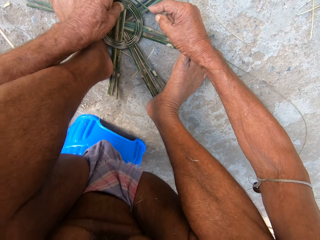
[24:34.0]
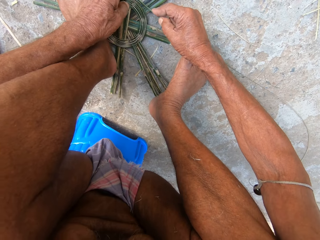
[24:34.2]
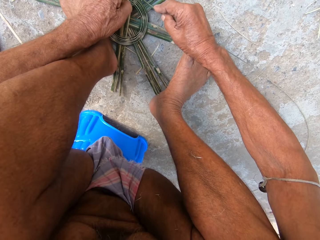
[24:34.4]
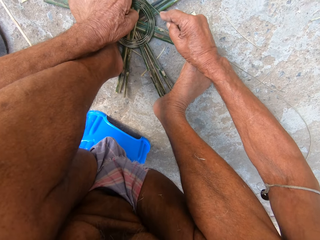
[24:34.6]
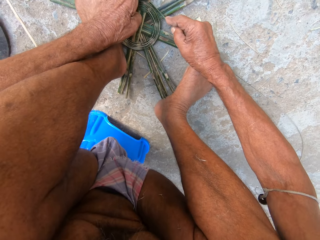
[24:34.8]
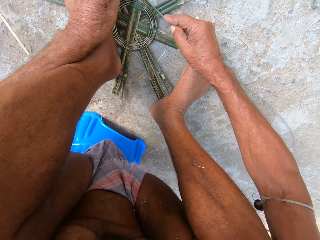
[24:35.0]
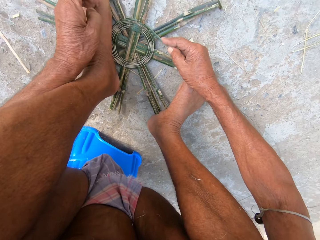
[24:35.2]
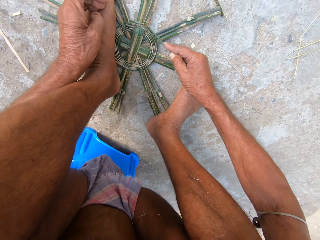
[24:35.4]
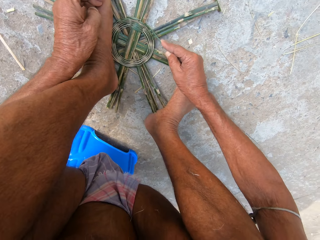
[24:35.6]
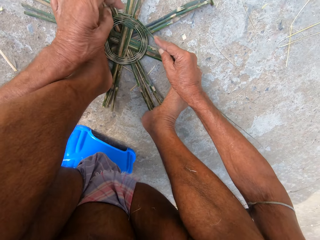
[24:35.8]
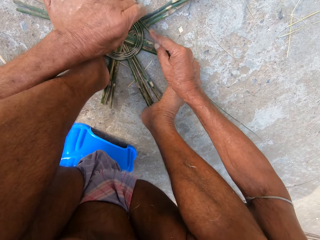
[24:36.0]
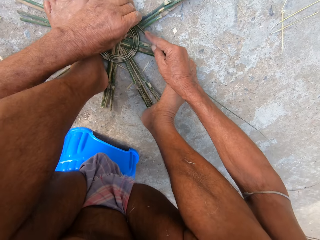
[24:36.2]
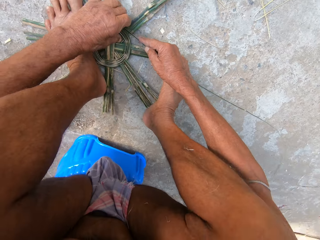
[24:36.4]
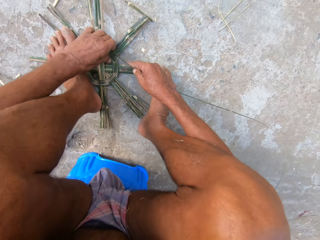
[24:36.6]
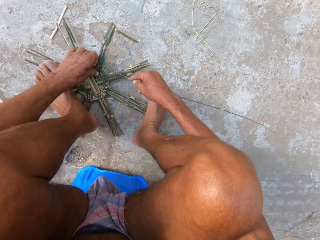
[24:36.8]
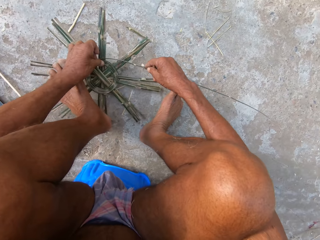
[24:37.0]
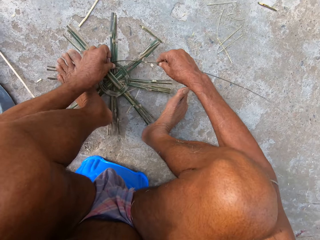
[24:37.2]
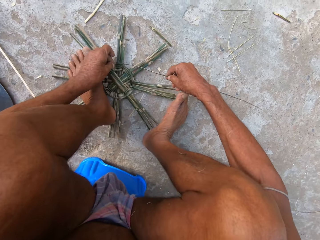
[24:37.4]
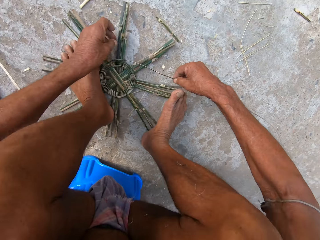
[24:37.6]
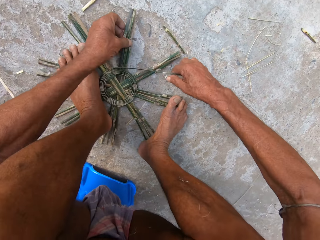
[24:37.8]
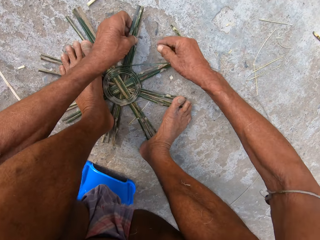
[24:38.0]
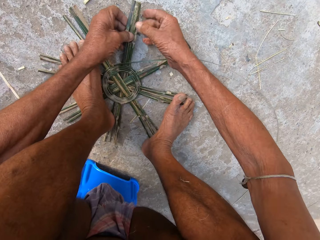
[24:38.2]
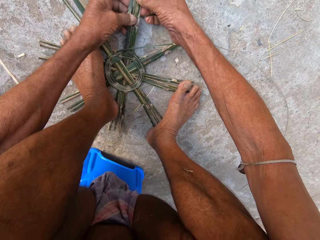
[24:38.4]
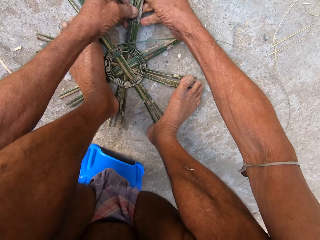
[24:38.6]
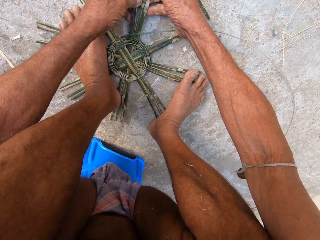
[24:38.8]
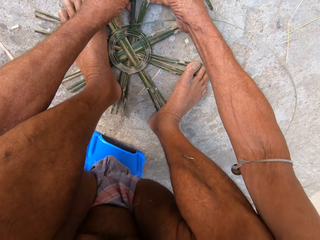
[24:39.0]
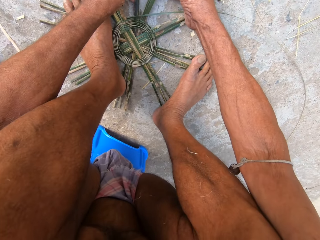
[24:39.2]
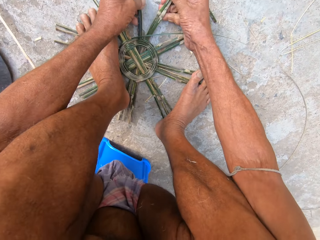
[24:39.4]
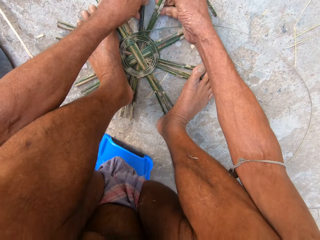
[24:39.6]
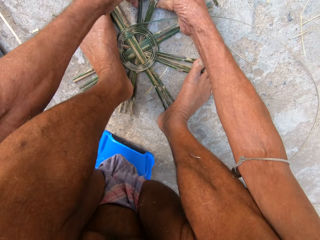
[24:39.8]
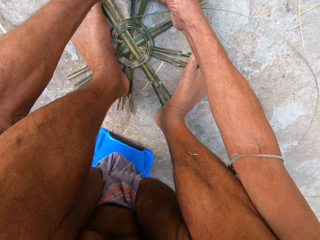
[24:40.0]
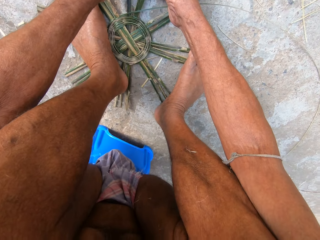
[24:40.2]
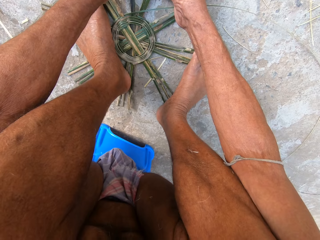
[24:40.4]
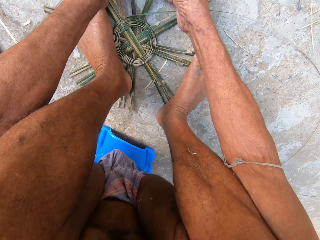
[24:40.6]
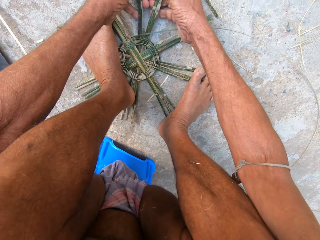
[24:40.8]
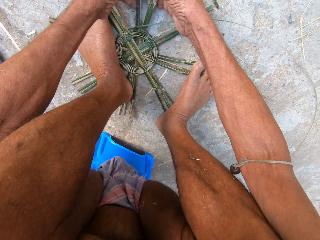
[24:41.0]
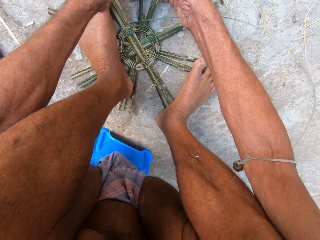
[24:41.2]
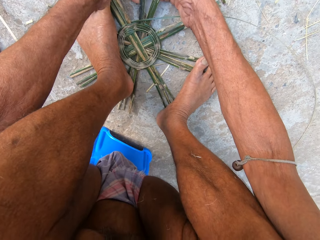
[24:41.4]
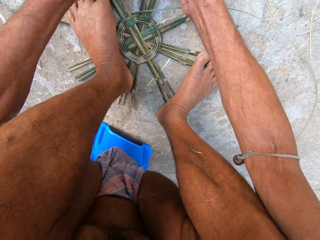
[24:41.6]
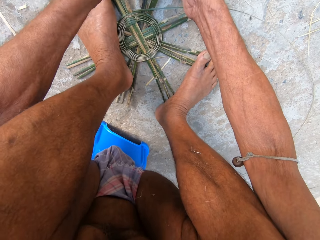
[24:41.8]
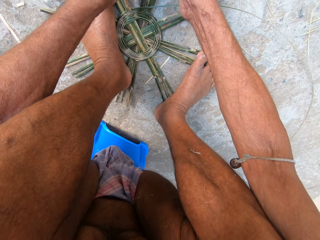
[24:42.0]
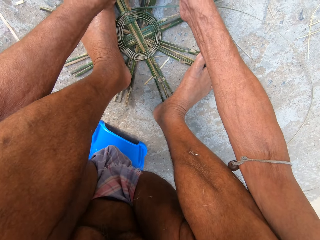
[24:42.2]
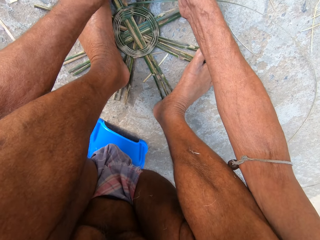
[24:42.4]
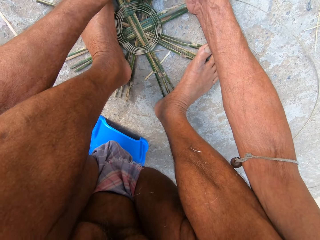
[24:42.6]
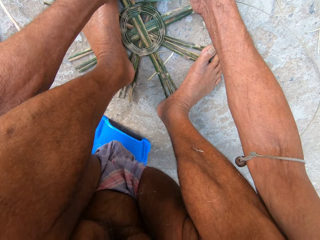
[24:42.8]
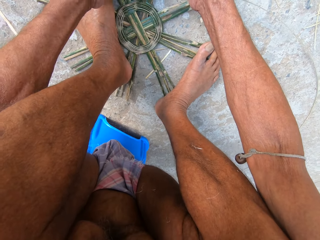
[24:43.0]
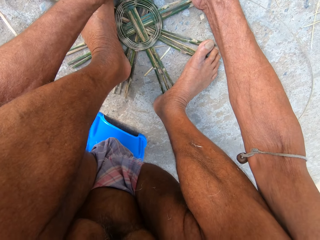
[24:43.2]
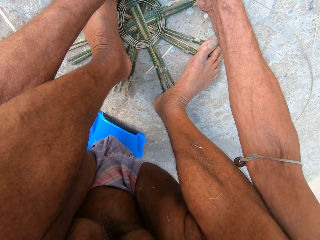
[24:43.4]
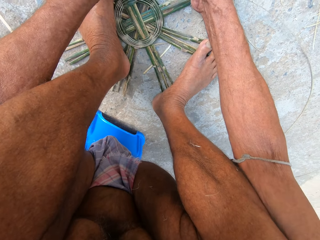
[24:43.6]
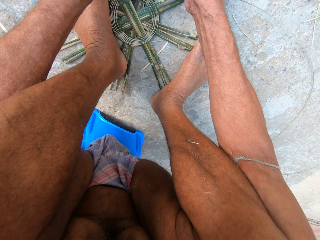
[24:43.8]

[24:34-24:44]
The camera wearer rotates something. He adjusts the bamboo strips on the ground with his left hand. He lifts his left leg from the bamboo strips on the ground. He places his left leg on the bamboo strips. He separates reeds. He weaves the bamboo strips on the ground with both hands.

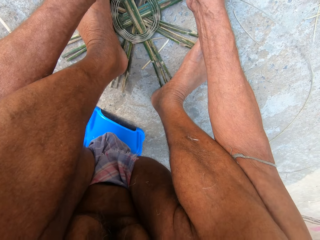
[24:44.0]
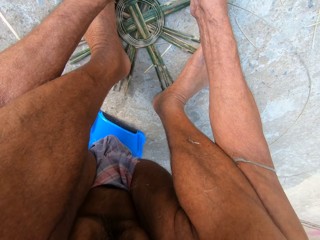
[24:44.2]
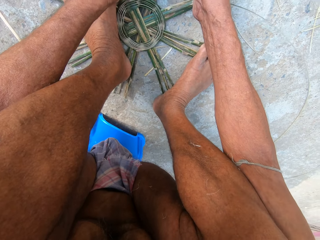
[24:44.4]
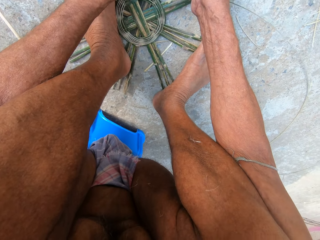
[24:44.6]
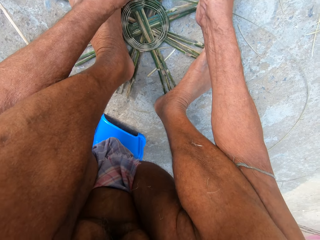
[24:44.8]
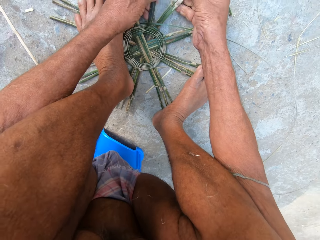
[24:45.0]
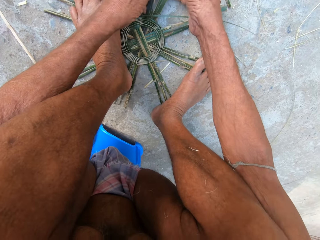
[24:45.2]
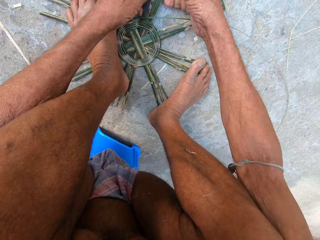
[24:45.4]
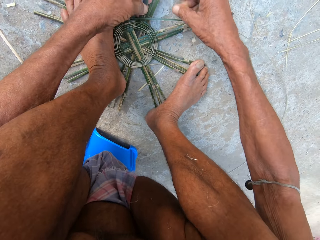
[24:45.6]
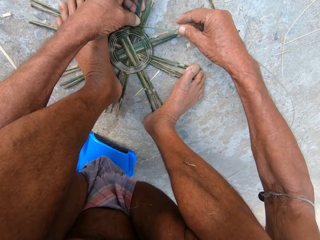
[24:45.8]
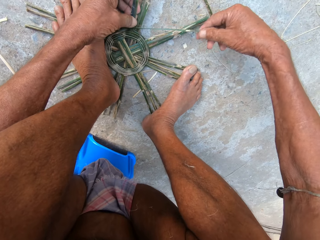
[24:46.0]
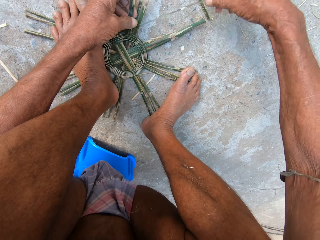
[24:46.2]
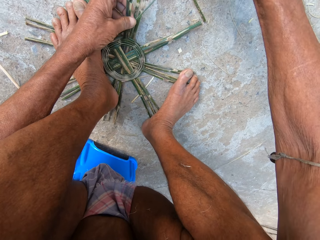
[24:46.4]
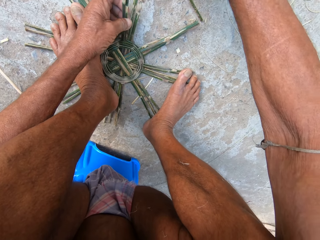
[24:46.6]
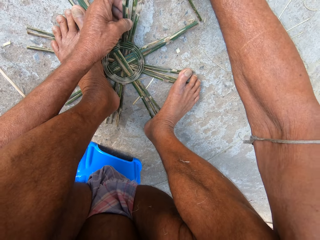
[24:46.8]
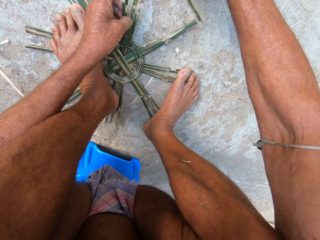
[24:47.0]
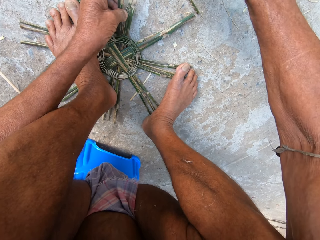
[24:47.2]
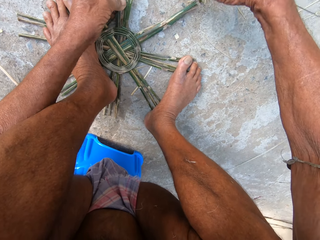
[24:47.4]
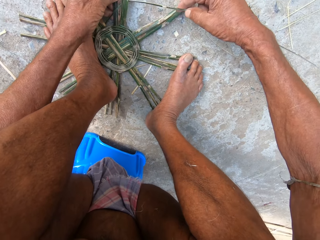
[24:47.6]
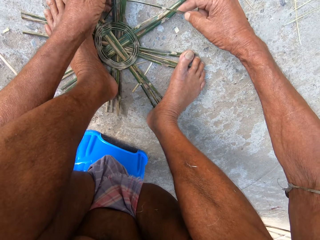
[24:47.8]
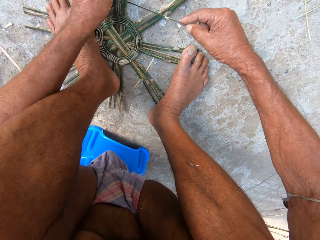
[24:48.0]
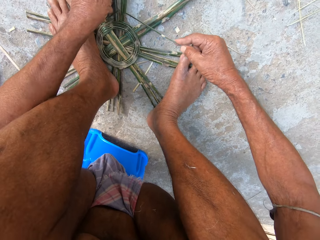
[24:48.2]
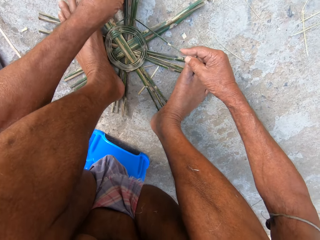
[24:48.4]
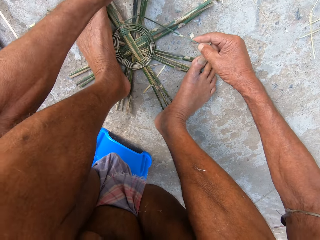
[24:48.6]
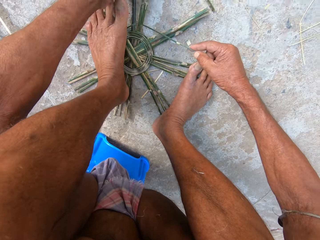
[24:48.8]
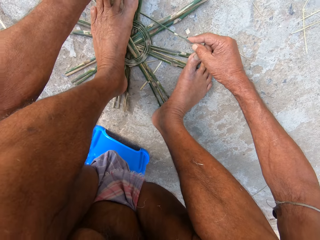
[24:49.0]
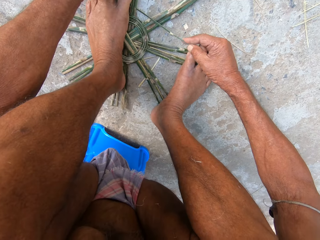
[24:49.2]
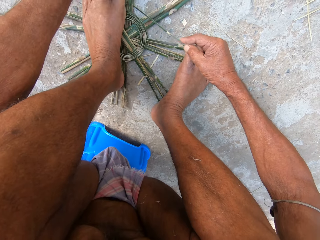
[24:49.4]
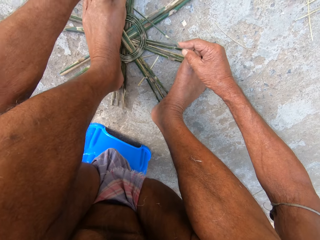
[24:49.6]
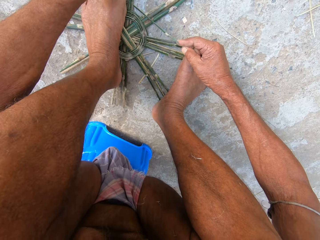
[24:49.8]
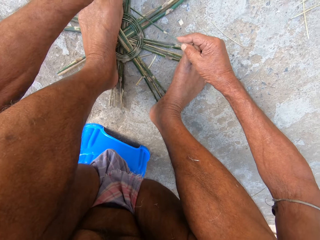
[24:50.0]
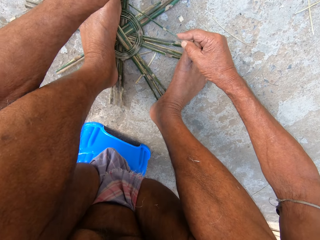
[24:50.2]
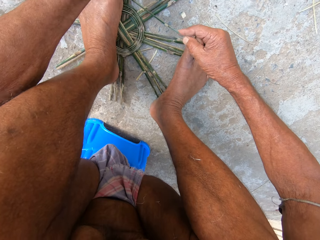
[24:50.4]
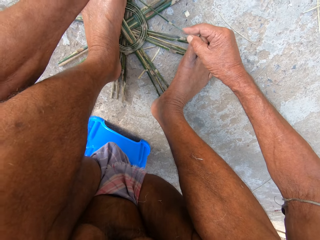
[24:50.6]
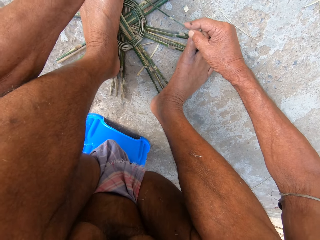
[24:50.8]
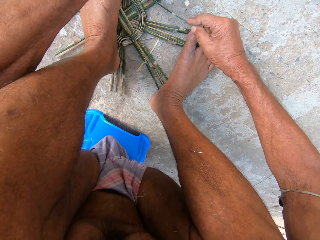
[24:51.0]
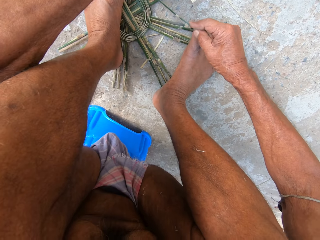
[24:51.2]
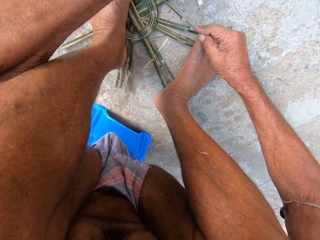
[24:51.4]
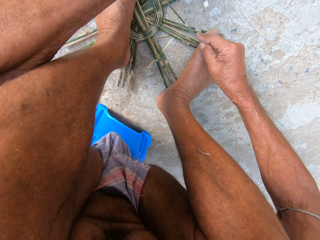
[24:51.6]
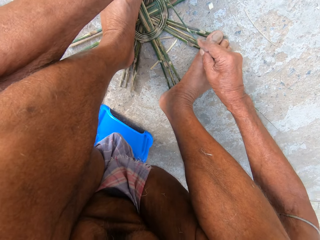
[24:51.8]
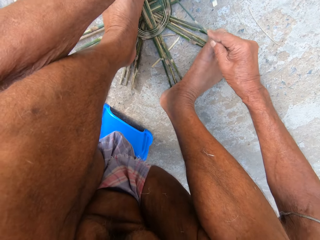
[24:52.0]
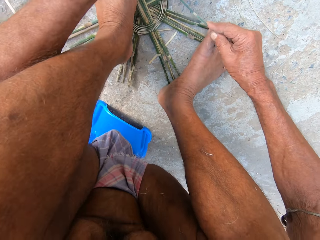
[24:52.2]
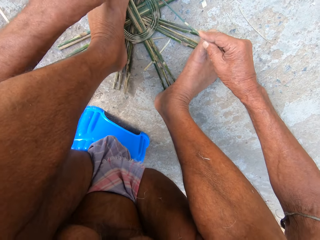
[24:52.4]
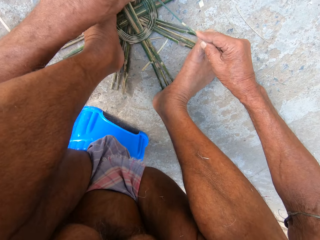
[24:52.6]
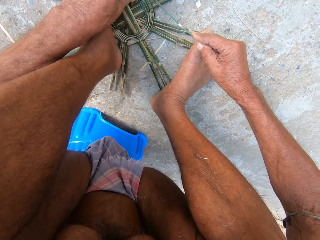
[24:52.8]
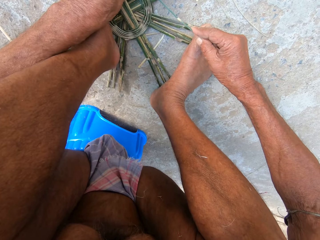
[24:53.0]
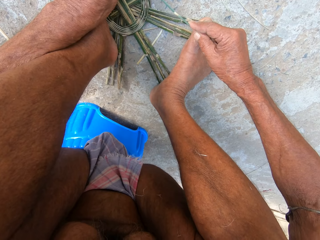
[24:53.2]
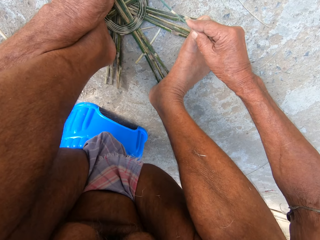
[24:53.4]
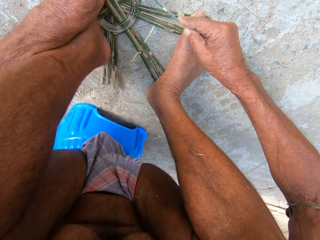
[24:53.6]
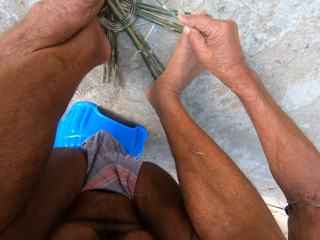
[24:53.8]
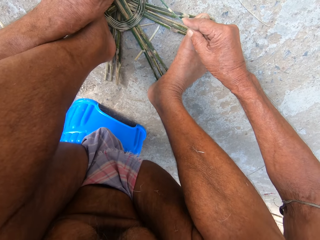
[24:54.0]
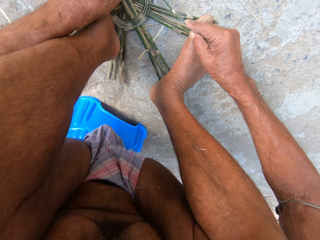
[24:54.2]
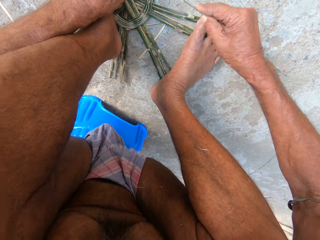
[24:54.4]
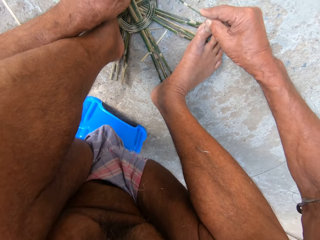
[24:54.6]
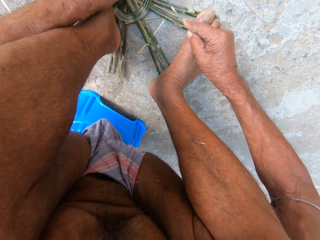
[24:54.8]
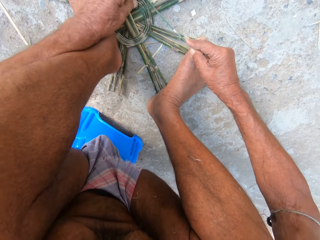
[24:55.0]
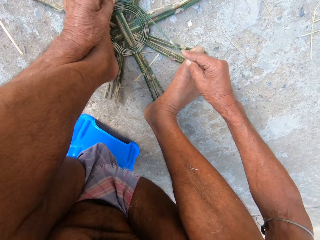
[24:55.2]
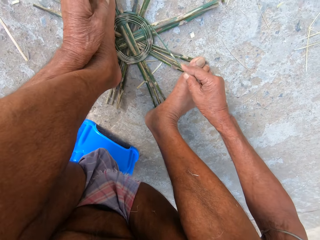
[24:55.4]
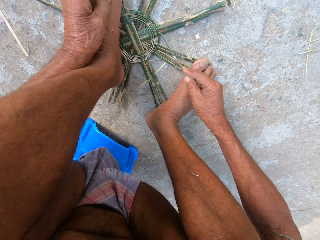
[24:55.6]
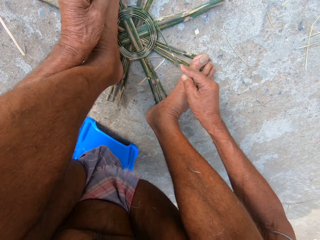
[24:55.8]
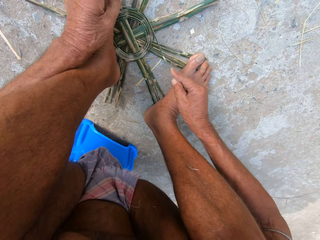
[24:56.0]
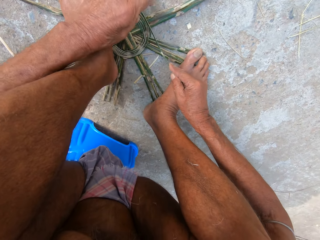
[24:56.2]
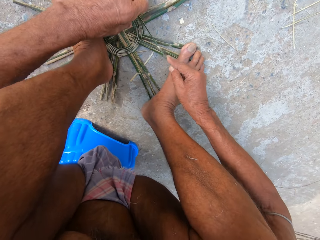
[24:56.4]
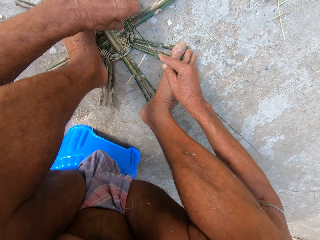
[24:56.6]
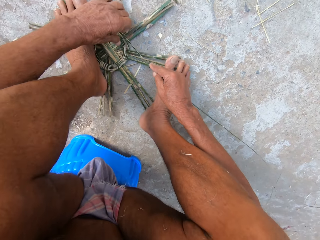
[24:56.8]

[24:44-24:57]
The camera wearer picks up the reed. They weave something with the reed.
